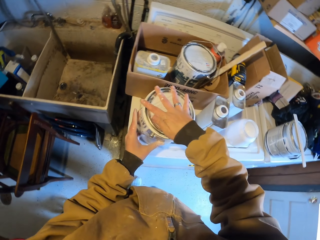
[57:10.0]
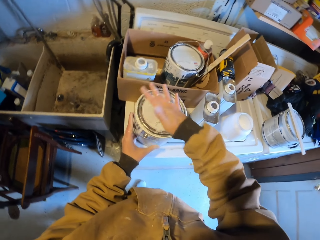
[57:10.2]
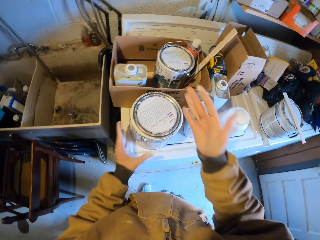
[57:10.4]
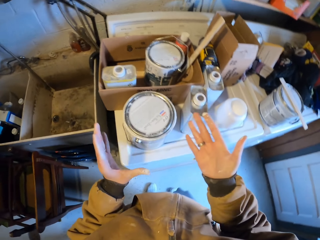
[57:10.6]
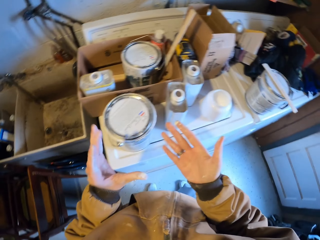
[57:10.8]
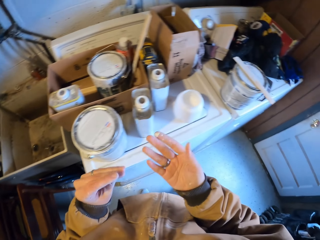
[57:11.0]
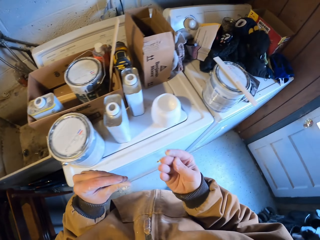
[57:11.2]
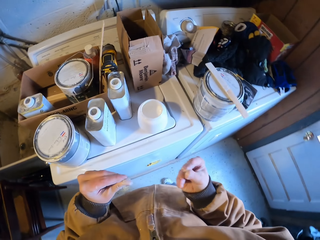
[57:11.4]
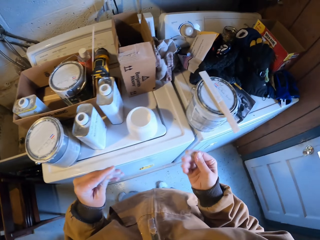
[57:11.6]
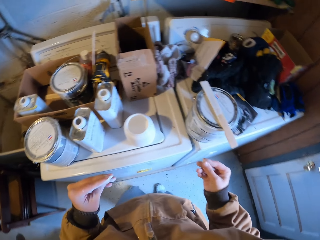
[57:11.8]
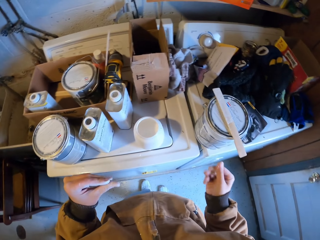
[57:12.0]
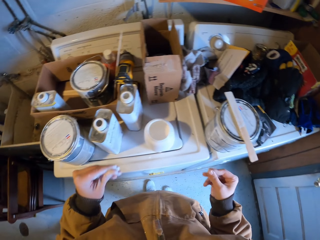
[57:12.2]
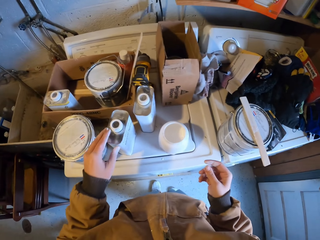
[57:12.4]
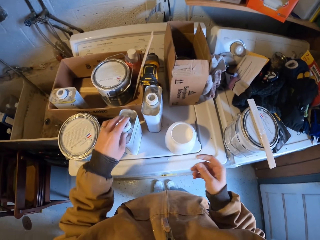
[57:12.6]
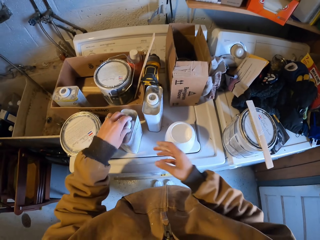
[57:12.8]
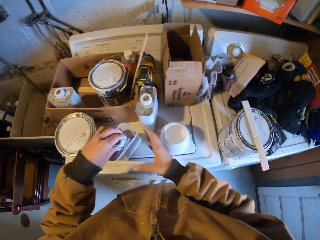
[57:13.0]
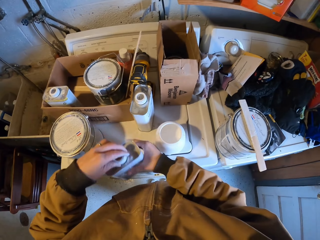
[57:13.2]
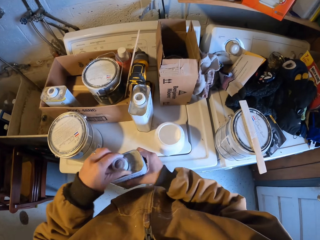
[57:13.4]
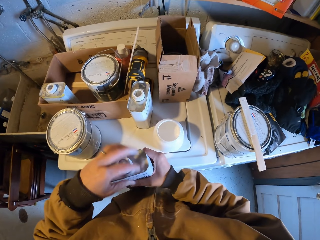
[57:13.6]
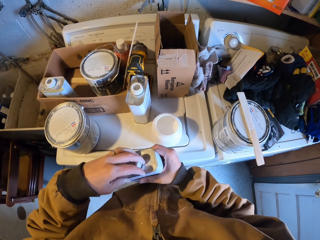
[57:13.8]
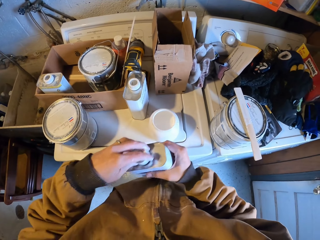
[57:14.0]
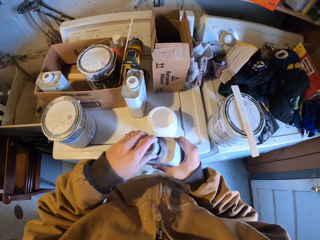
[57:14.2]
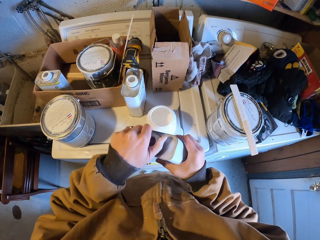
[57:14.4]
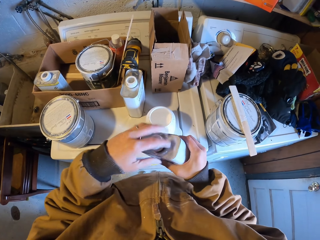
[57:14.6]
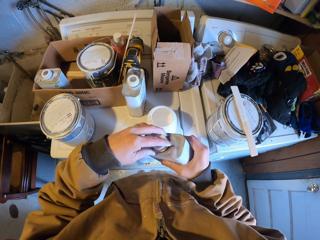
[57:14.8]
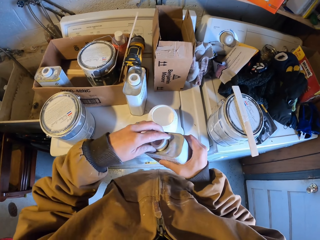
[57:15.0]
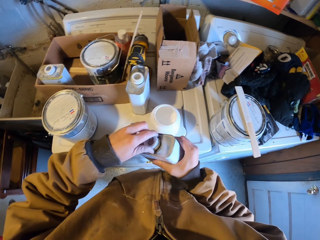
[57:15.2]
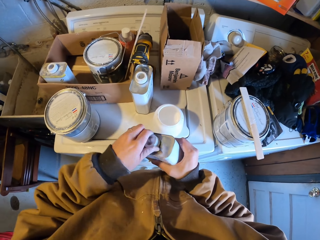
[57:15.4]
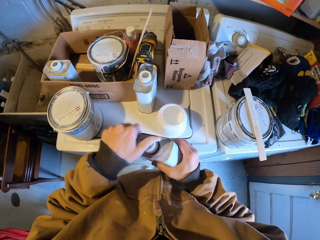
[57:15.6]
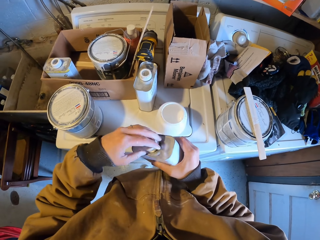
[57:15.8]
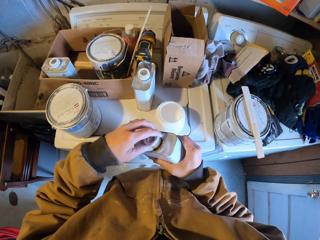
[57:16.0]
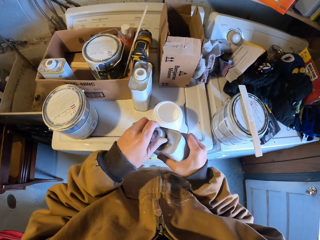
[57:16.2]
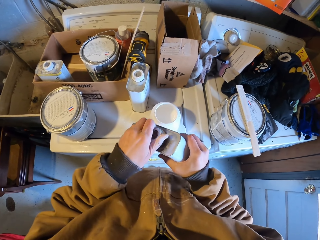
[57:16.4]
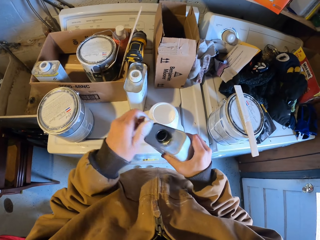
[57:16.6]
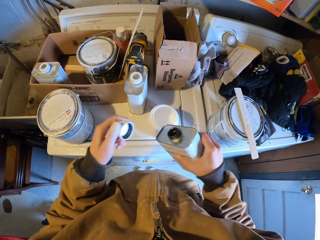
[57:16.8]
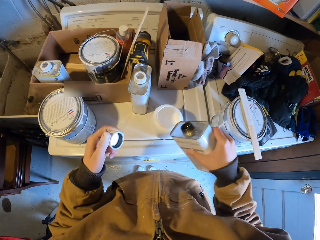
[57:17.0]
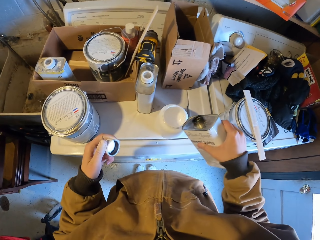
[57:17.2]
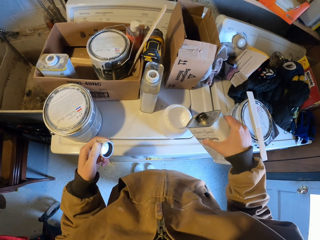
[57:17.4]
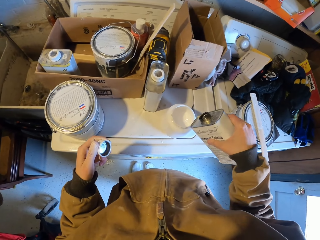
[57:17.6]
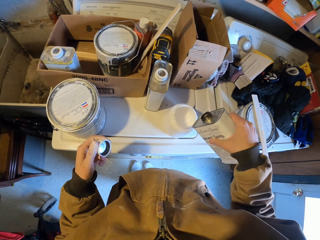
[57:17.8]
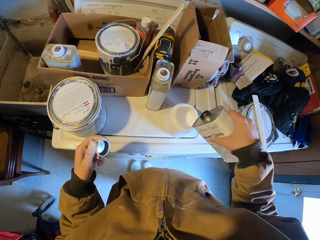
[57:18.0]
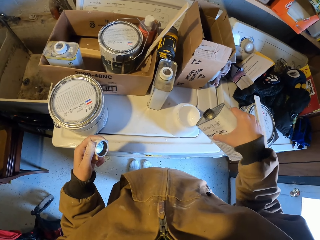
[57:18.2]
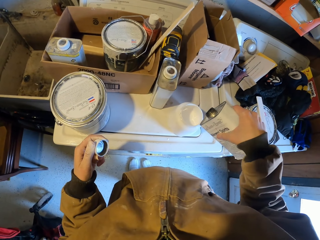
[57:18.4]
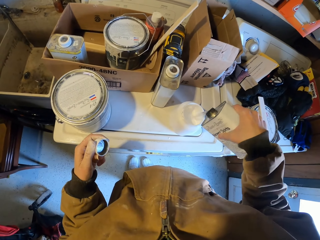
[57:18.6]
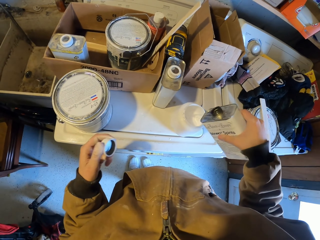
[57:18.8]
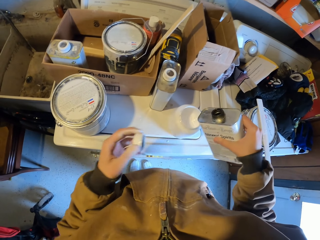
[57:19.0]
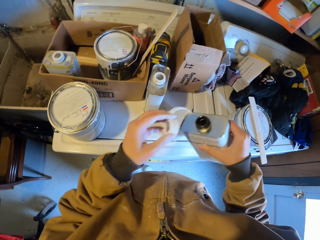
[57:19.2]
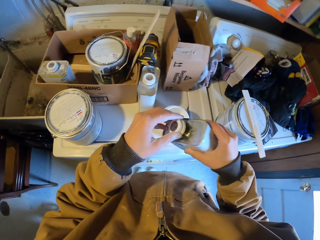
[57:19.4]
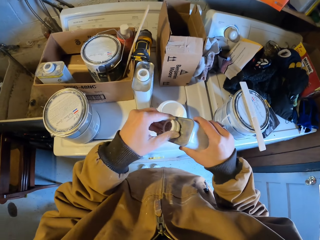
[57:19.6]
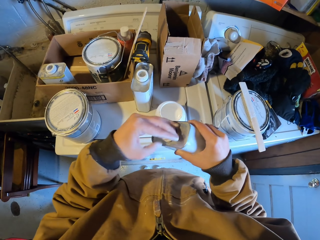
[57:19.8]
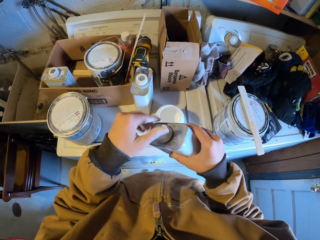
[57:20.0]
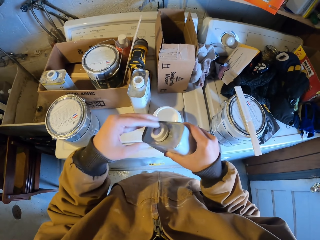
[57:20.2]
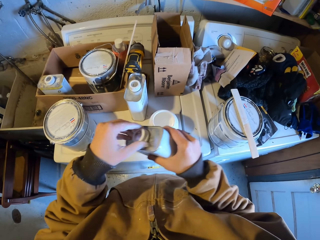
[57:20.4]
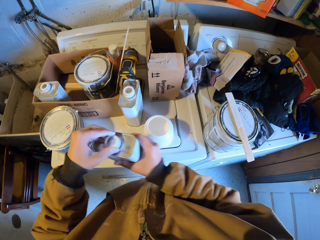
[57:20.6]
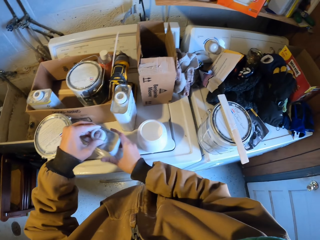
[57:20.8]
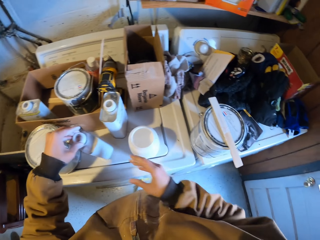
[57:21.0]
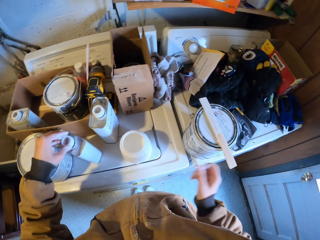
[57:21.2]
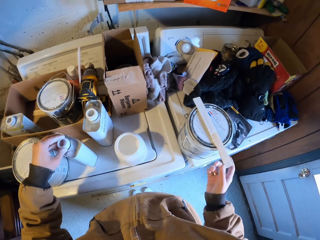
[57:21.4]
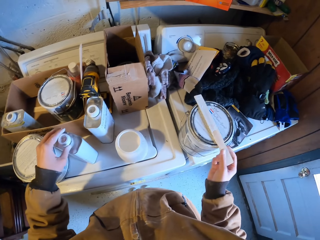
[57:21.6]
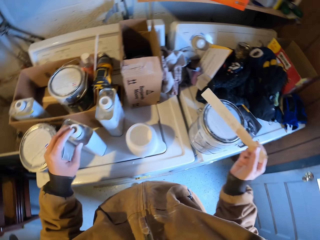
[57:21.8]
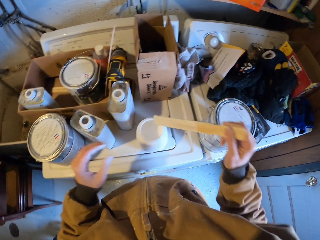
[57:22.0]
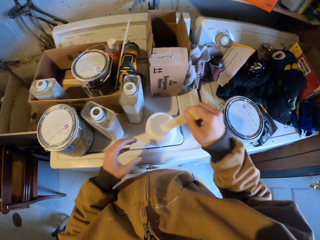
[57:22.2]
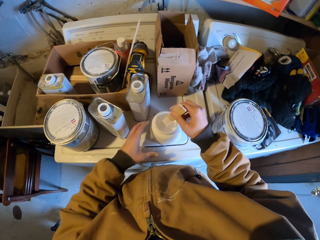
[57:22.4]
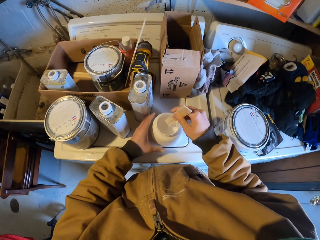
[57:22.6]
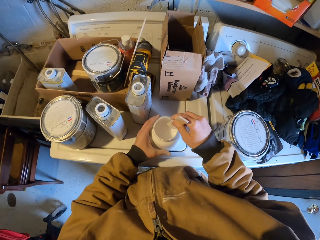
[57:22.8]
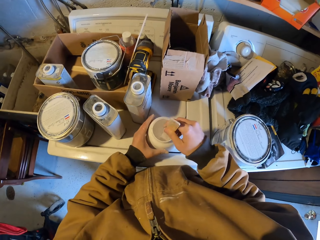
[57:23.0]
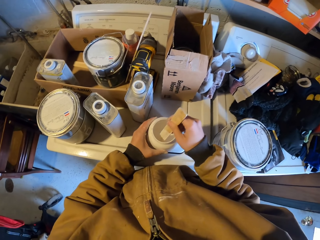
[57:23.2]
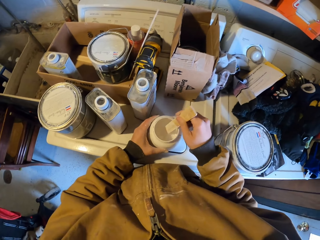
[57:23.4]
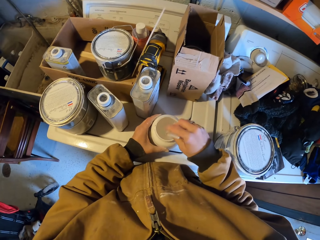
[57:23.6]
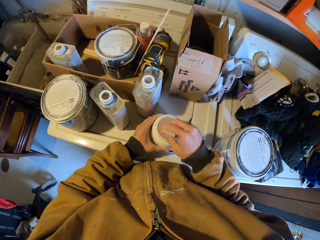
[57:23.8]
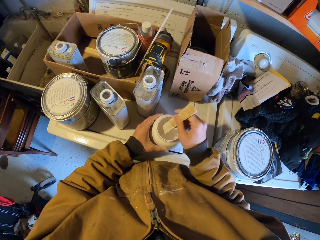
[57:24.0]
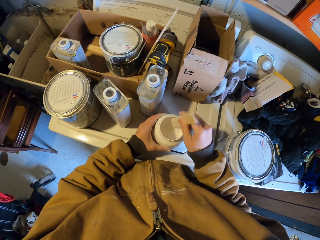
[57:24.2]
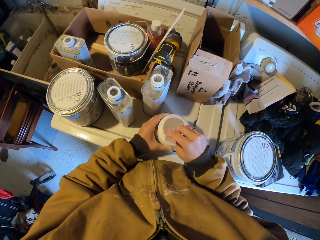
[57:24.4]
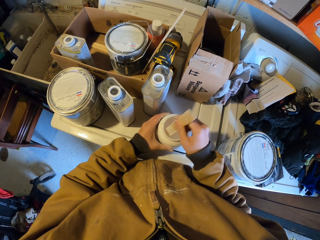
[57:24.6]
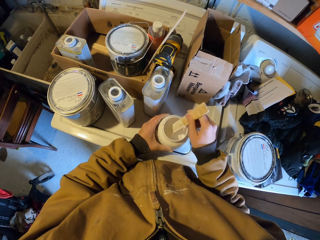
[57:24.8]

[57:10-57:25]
The camera wearer covers the container with the lid using the right hand. He rubs his fingers. He picks up another container from the table with the right hand. He opens the container with the left hand. He pours something on the small container with paint. He closes the container with the lid with the left hand. He stirs the paint with the stick. He puts the container on the table with the left hand.

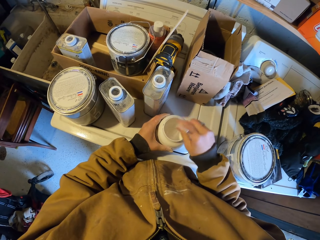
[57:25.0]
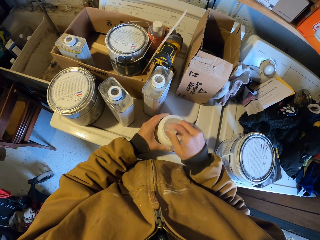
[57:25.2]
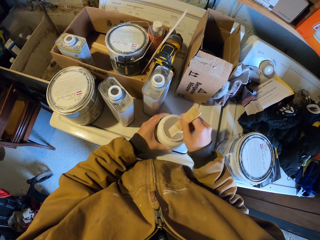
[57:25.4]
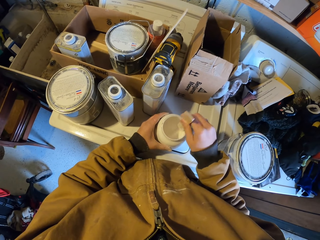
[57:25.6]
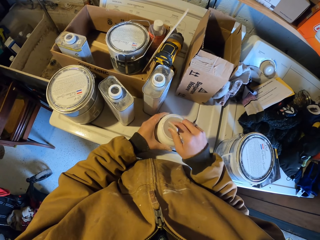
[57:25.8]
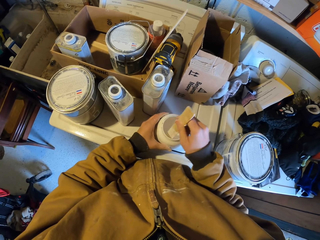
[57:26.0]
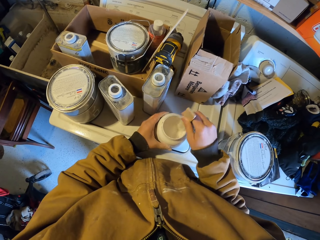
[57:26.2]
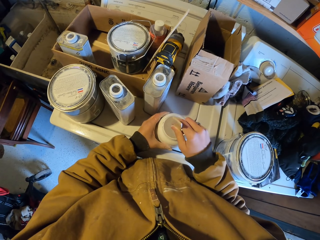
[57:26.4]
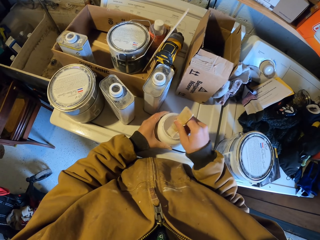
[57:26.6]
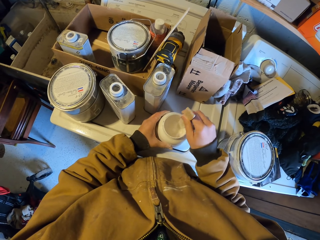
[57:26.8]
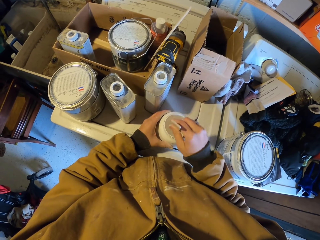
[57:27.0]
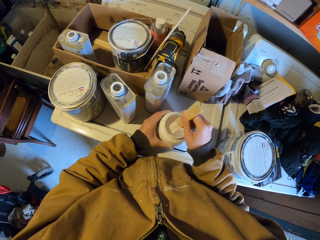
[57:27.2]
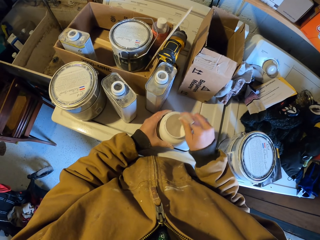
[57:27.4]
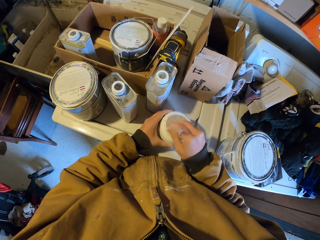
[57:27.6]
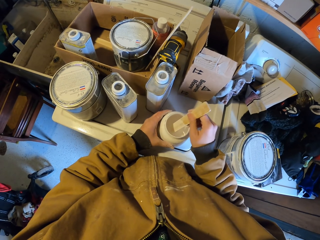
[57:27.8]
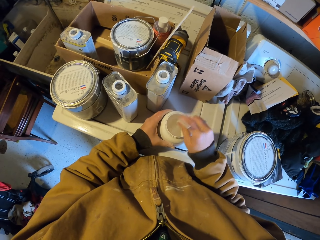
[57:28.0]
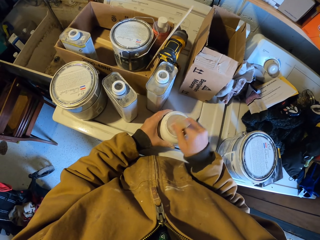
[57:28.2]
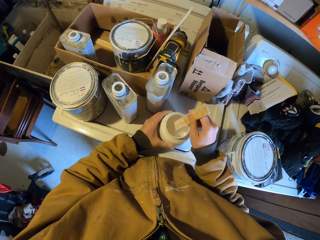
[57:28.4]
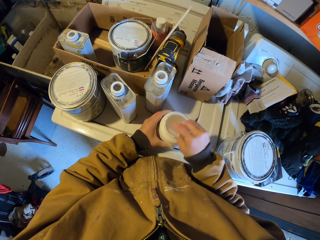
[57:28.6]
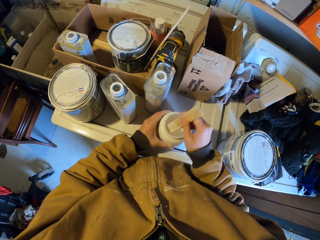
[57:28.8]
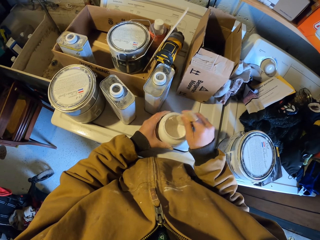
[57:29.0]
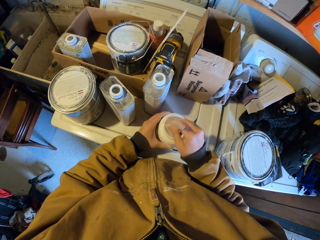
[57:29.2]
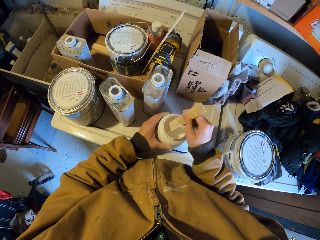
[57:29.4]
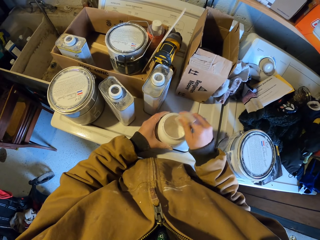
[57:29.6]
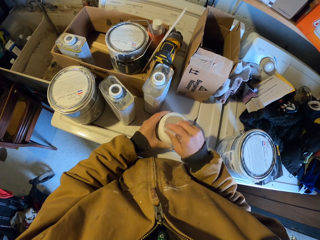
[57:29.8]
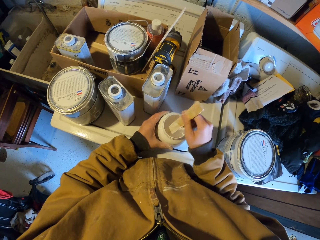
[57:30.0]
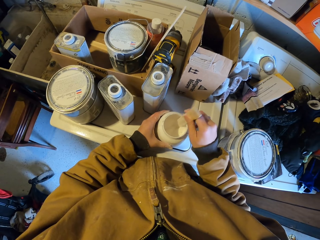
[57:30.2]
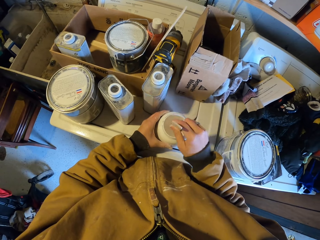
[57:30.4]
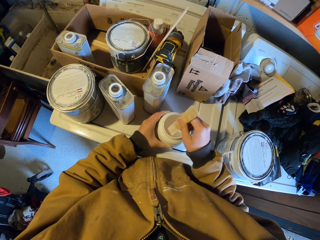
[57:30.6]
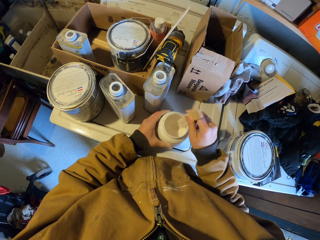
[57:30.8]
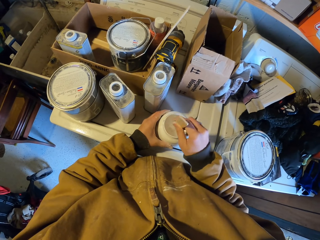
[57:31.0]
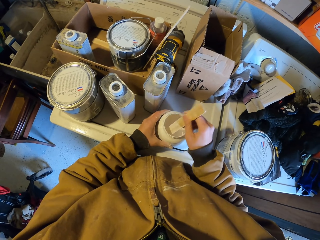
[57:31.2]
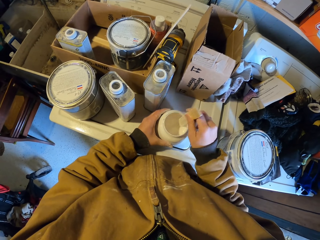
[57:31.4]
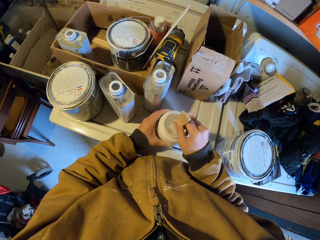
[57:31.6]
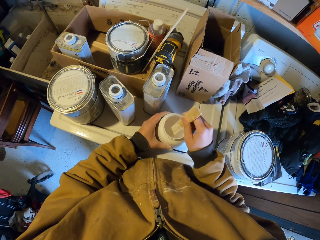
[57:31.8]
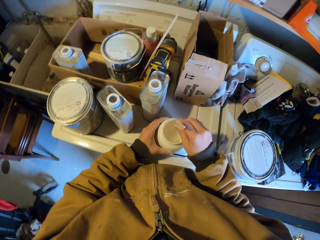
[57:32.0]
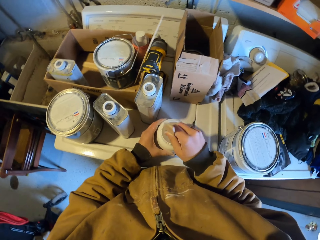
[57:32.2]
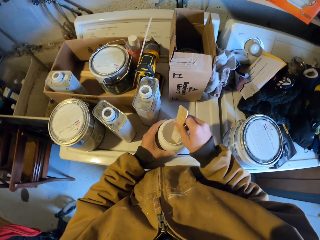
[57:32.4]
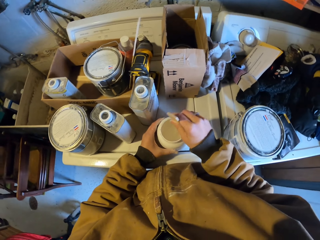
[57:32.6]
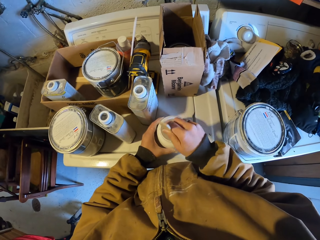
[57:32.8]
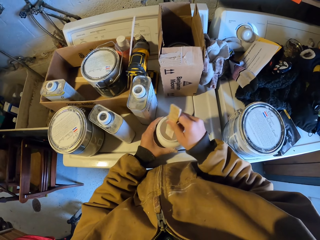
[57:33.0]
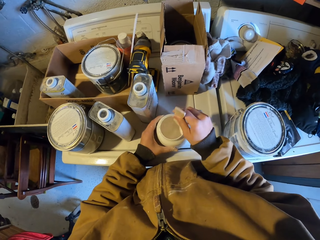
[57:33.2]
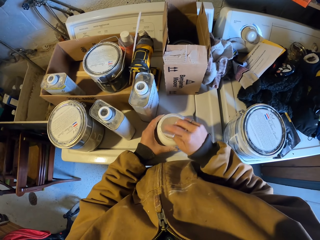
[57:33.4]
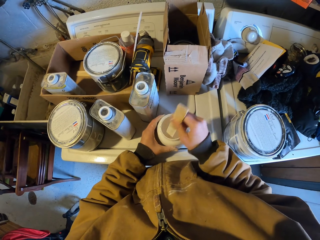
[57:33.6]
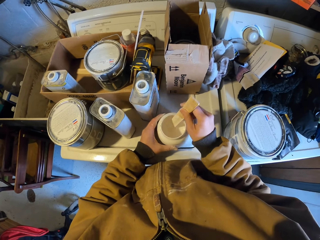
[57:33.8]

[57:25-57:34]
The camera wearer mixes the paint in the container using a stick in his right hand. He holds the container with his left hand.
